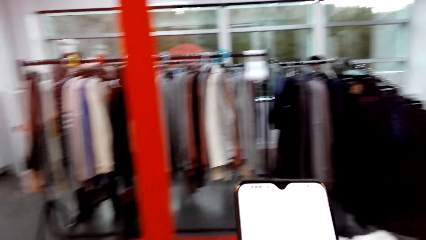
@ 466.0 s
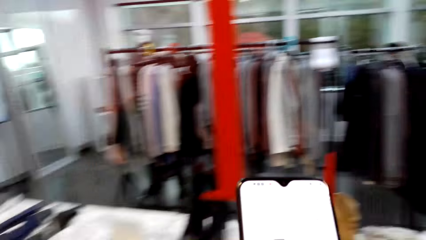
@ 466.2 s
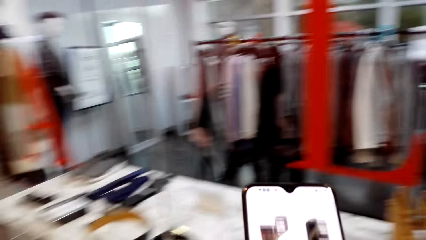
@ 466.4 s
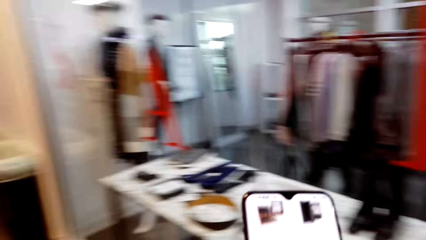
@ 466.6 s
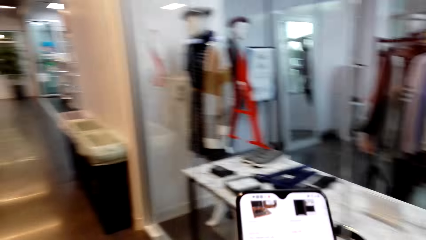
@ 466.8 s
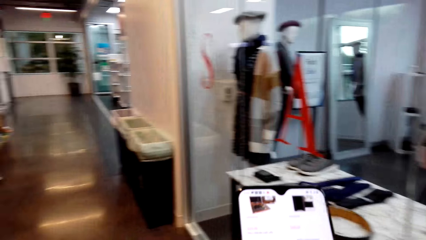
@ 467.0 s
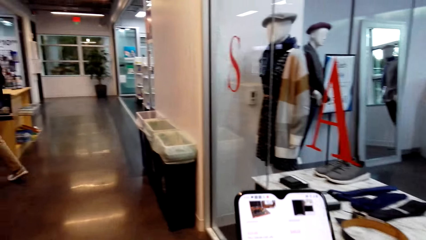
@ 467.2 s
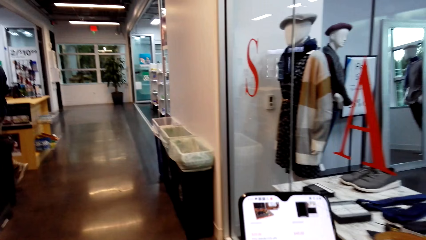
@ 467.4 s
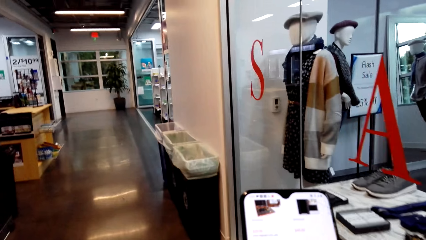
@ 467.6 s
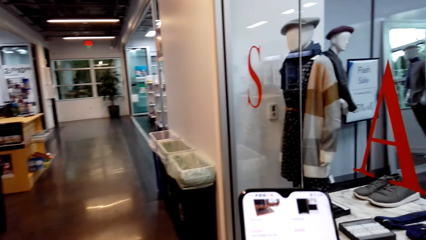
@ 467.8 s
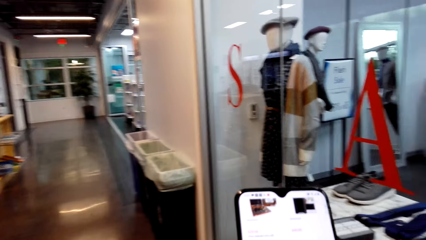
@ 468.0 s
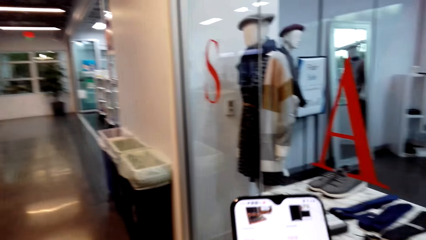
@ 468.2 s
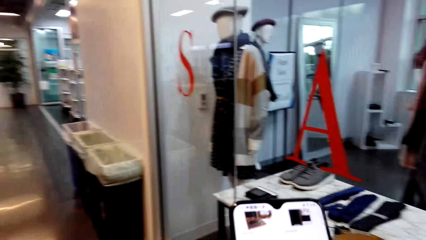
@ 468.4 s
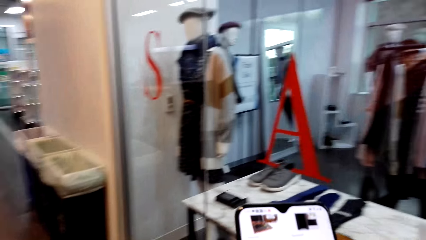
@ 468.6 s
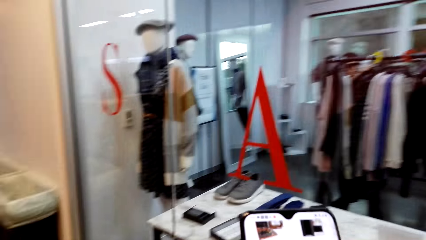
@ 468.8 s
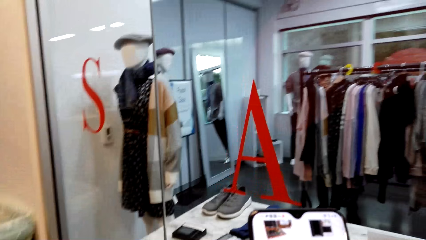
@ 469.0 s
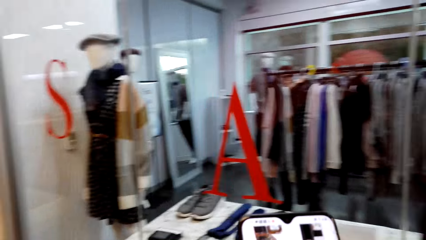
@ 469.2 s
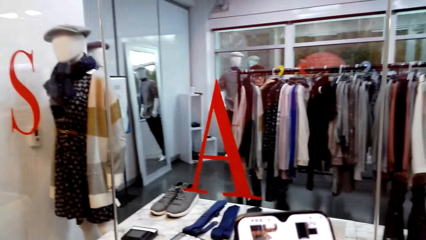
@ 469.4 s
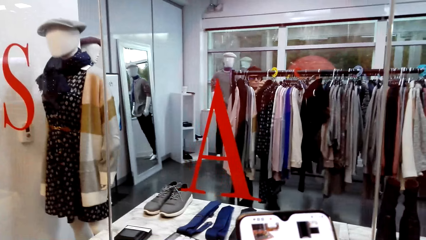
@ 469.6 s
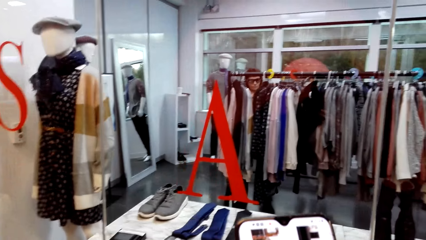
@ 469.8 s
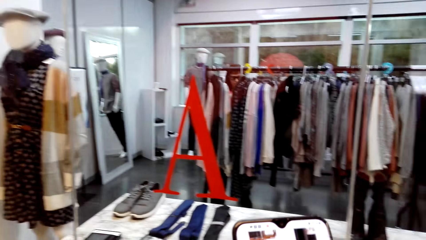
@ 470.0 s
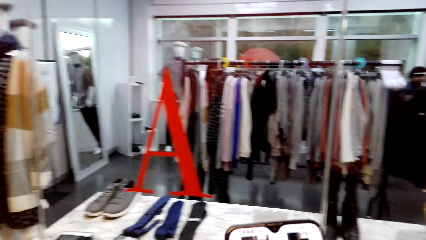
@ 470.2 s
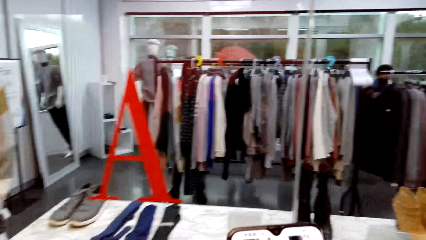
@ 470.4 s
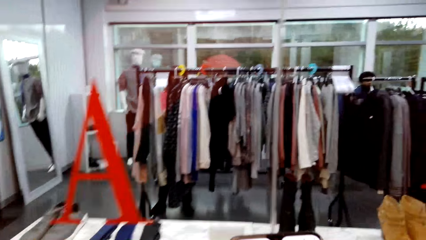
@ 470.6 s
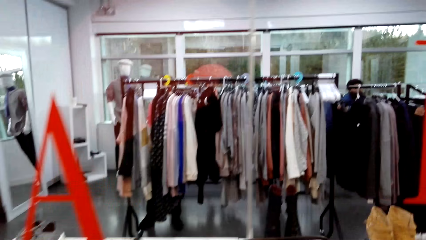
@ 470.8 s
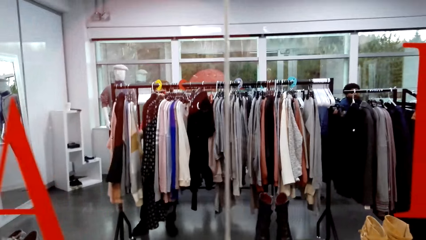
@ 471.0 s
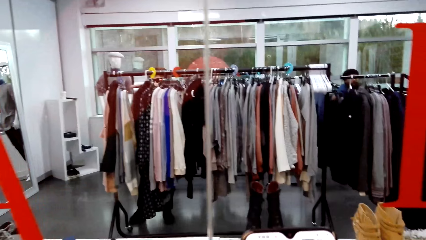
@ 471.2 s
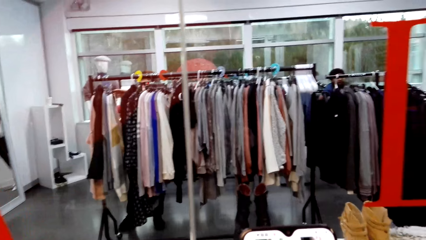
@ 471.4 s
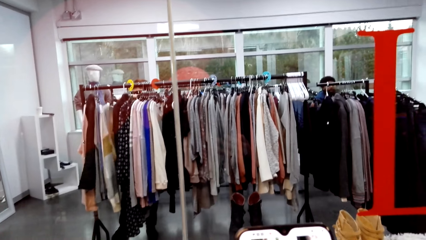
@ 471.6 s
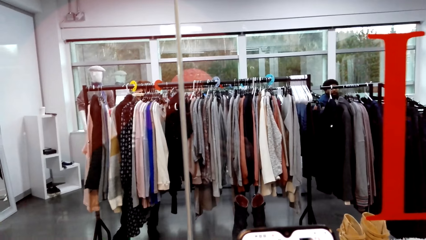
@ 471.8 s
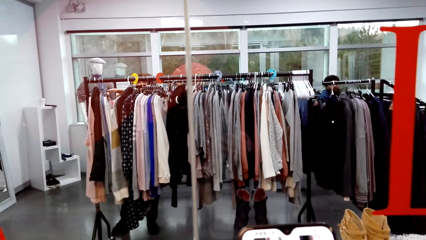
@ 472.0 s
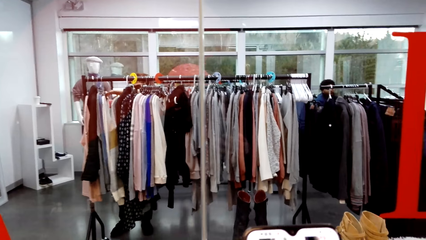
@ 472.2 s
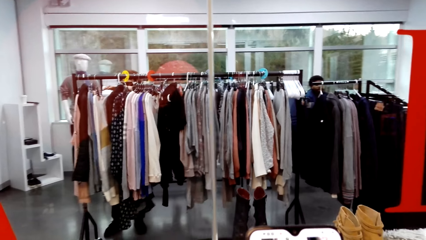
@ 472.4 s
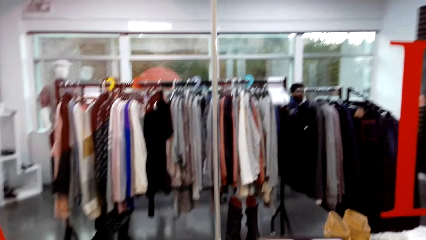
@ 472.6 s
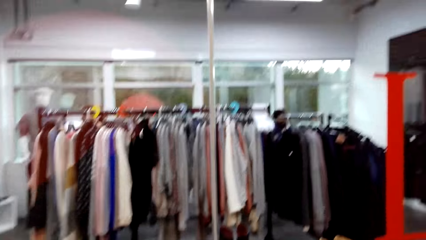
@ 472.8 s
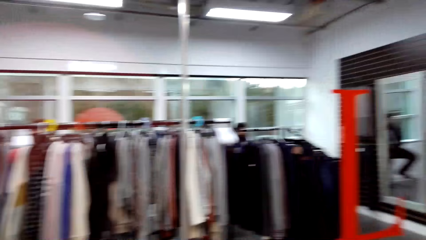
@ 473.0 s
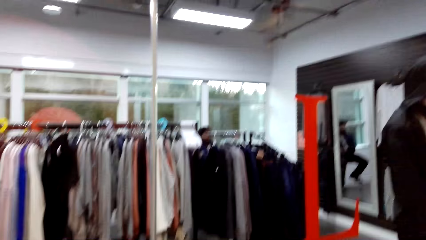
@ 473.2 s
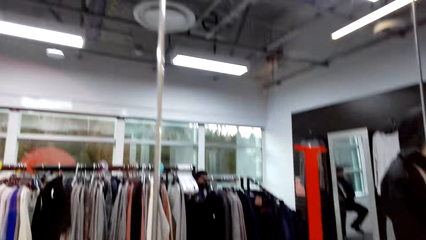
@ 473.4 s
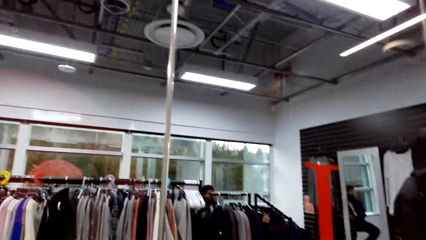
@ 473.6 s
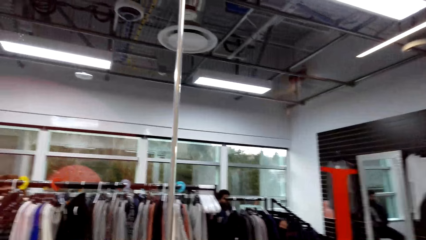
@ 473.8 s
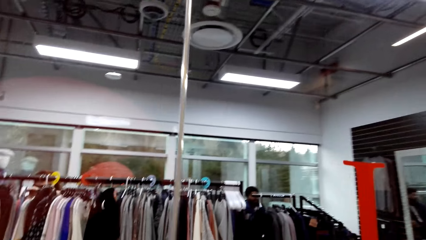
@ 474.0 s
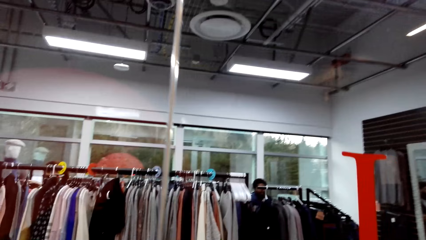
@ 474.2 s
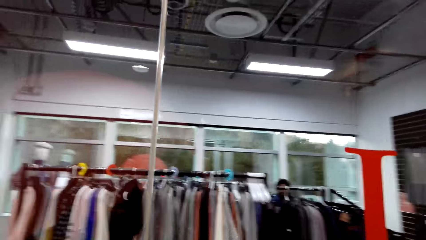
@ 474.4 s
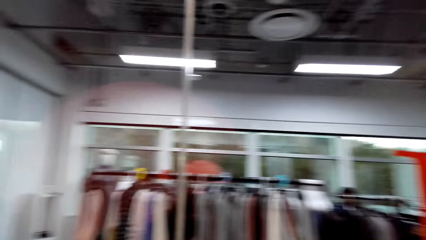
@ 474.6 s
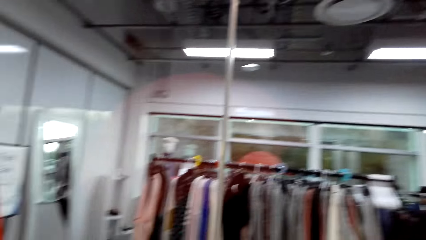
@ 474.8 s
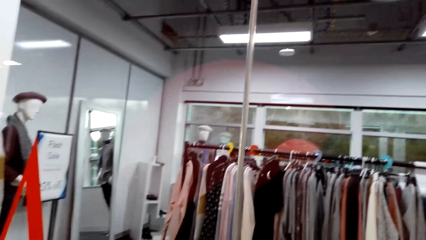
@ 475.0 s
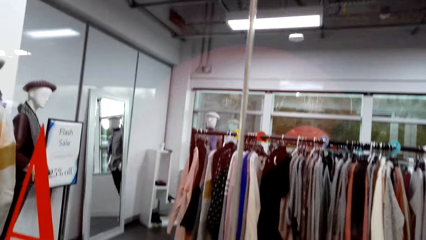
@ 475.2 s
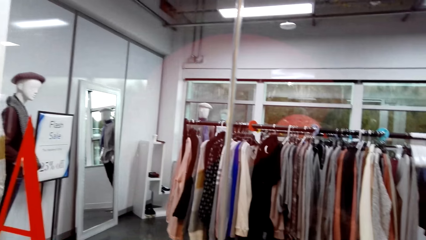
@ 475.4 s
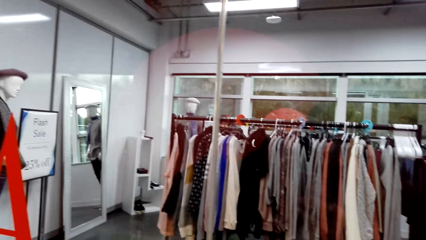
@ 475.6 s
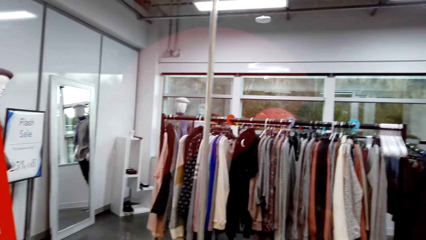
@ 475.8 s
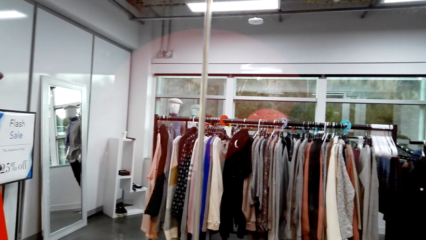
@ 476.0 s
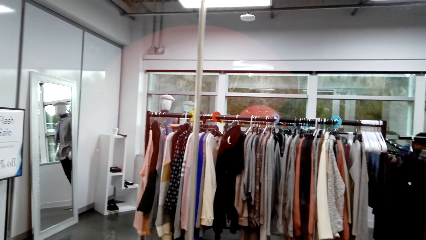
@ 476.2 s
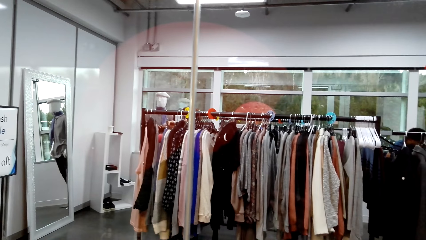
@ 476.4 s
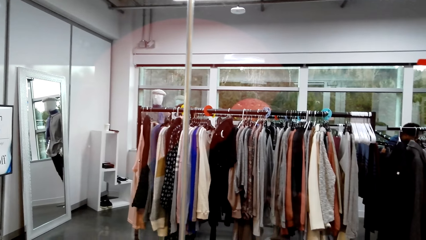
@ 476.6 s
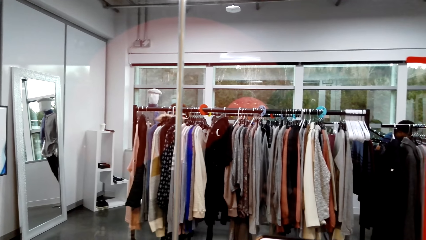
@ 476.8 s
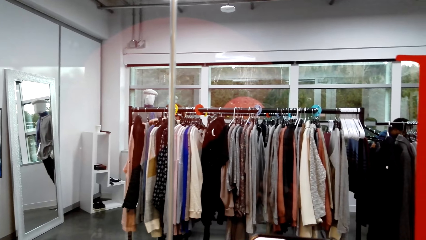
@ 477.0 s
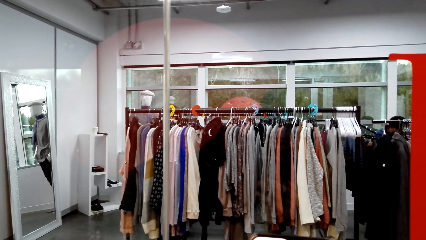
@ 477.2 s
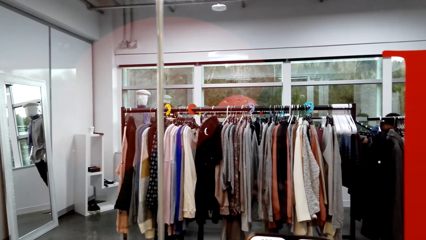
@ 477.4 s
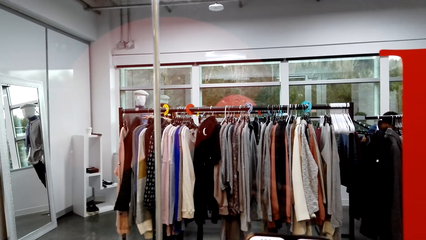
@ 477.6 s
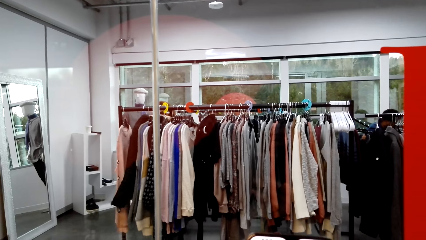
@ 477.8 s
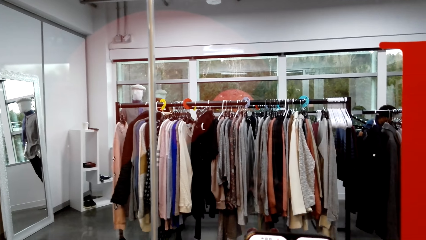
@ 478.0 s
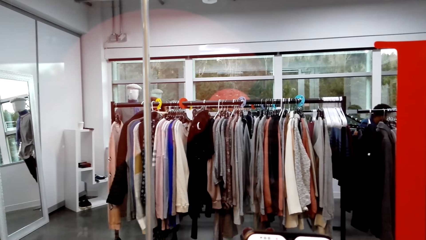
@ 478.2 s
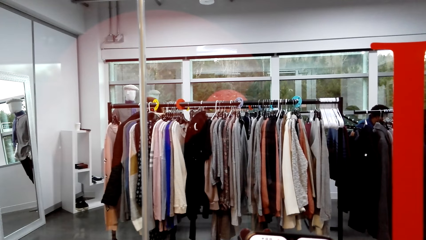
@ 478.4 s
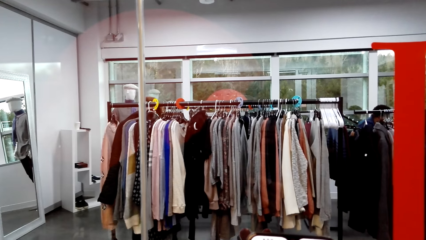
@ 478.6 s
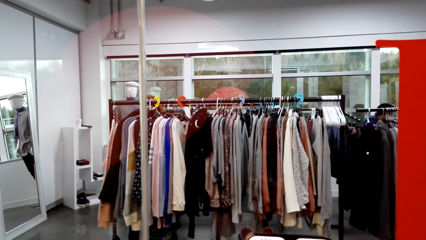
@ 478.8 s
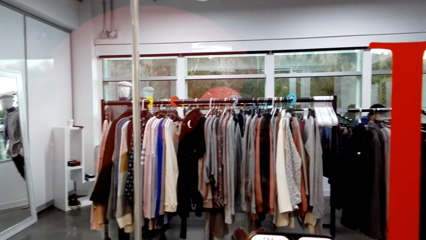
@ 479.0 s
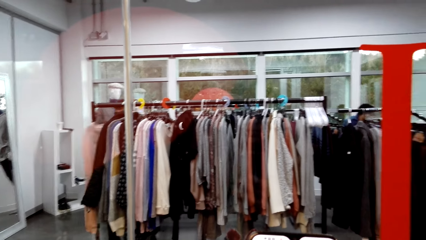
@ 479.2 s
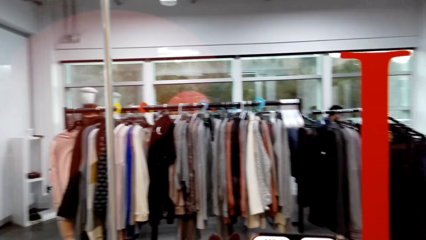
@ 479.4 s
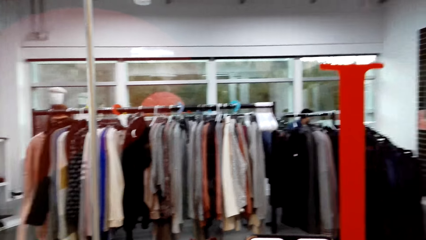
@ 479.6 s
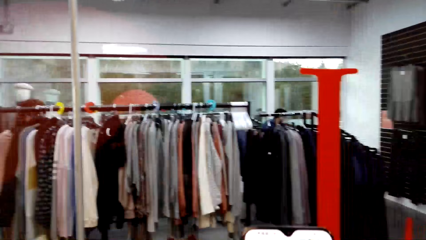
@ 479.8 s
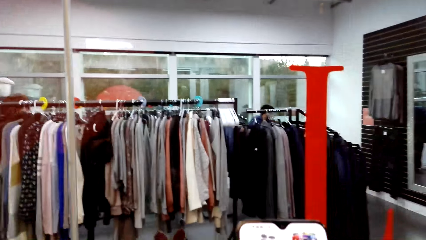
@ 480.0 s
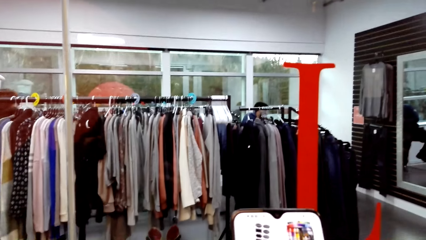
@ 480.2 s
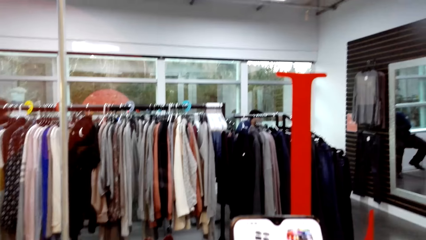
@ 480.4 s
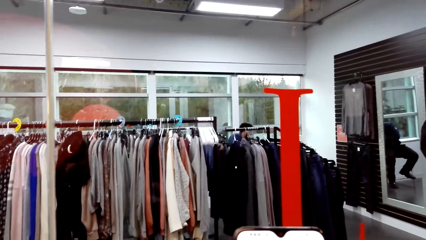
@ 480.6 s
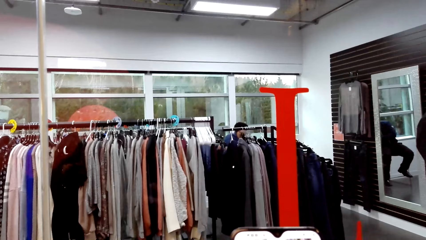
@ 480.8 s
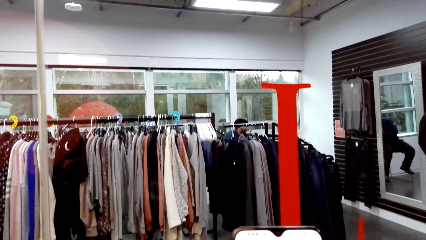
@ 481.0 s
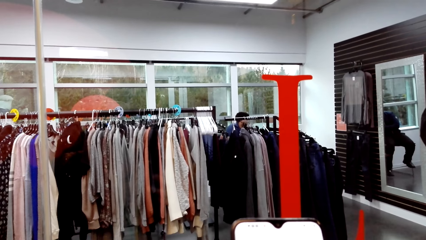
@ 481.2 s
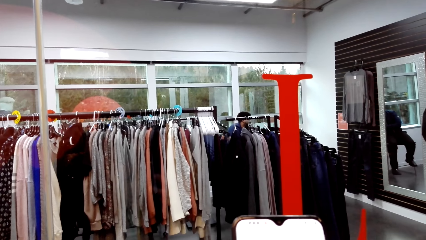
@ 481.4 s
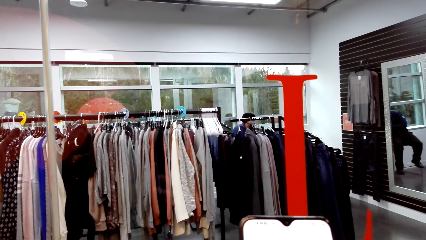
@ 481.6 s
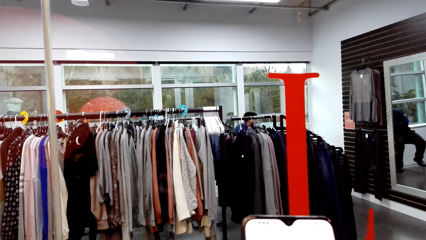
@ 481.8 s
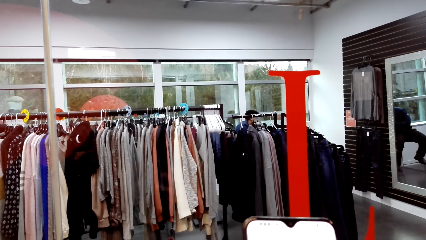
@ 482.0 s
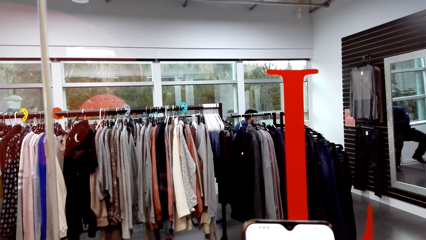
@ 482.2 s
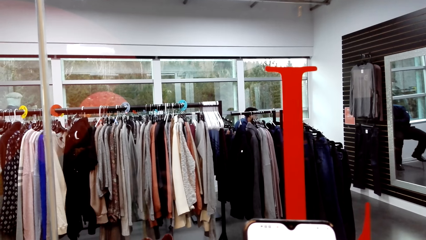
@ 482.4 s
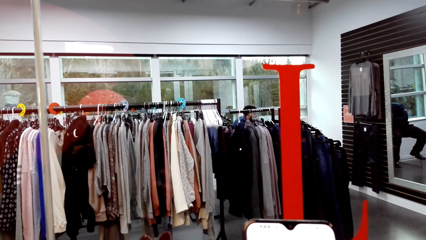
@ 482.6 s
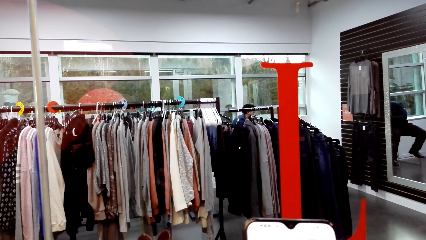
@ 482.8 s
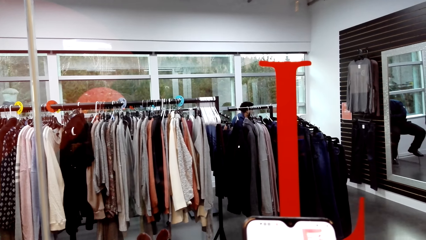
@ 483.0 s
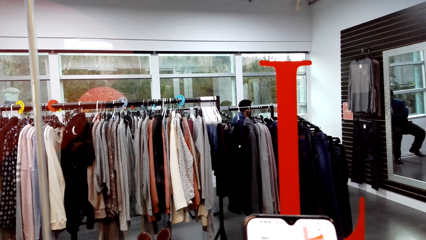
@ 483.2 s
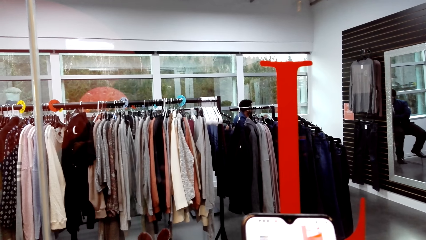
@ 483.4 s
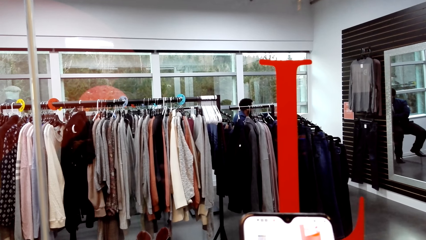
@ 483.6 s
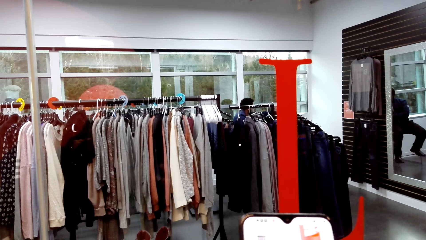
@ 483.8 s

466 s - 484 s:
The camera wearer looks around. They look at the phone.
